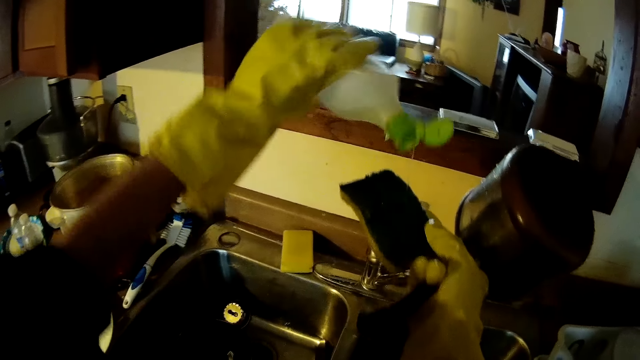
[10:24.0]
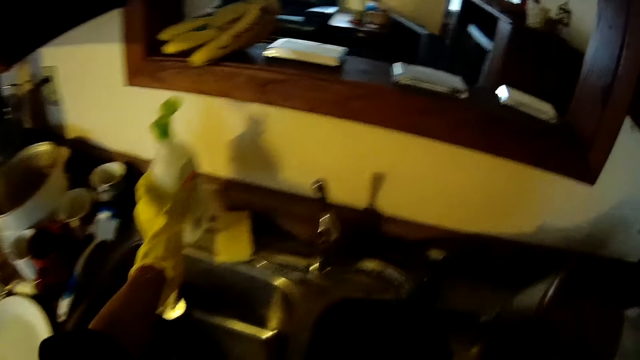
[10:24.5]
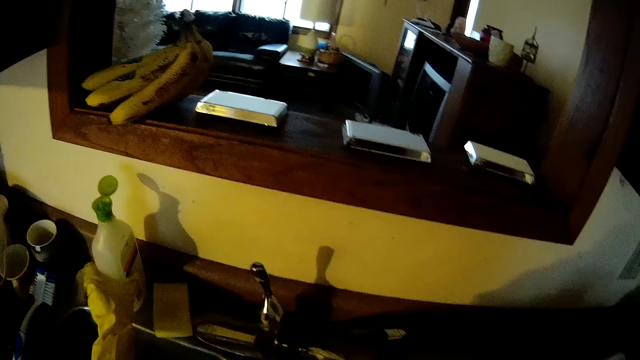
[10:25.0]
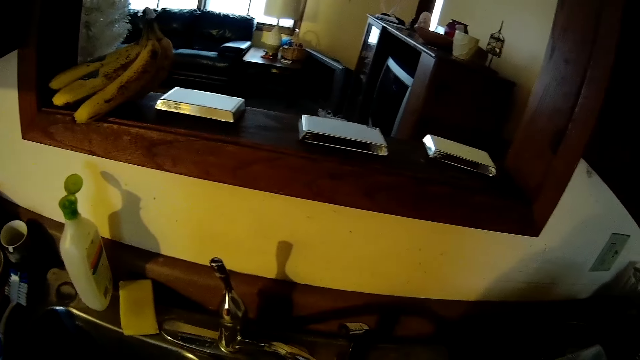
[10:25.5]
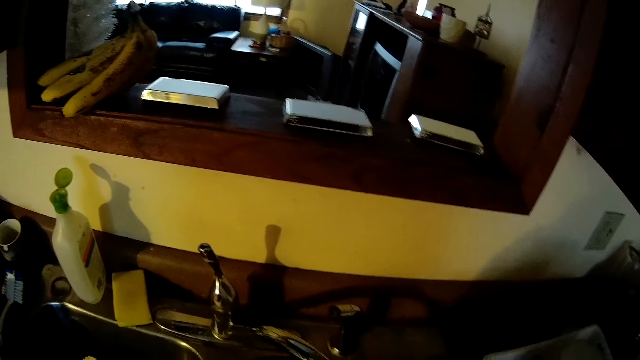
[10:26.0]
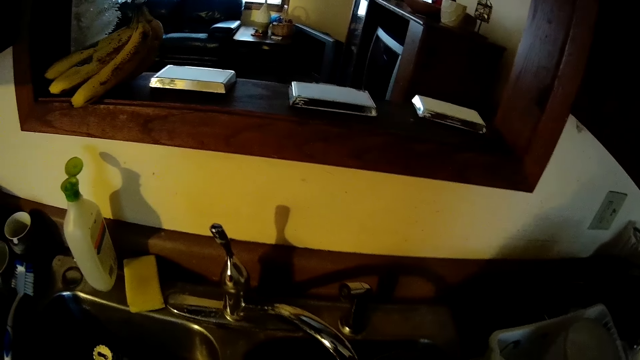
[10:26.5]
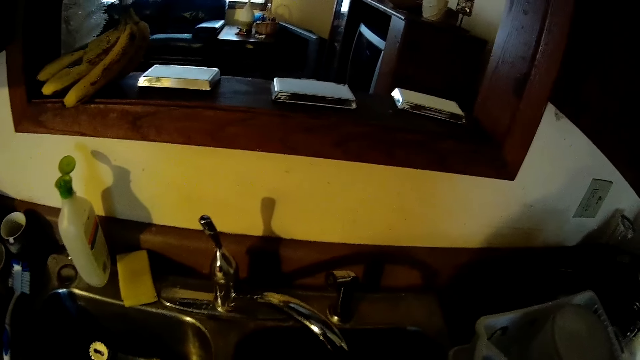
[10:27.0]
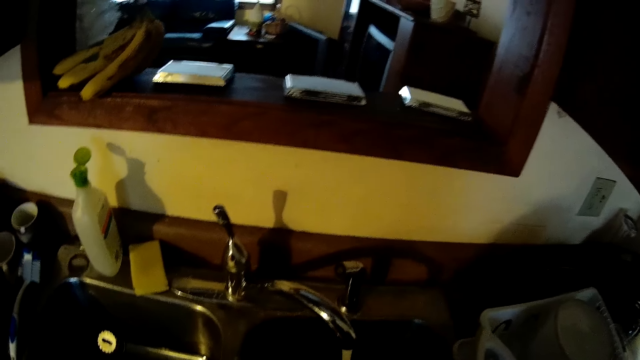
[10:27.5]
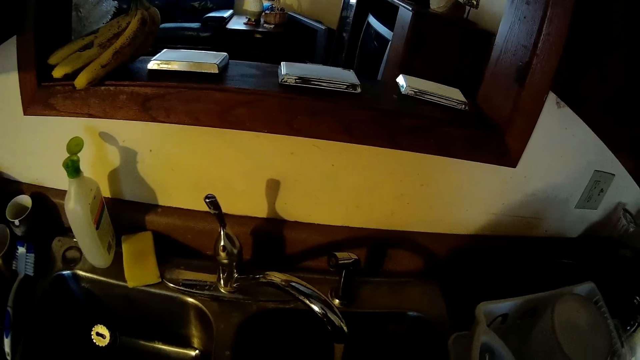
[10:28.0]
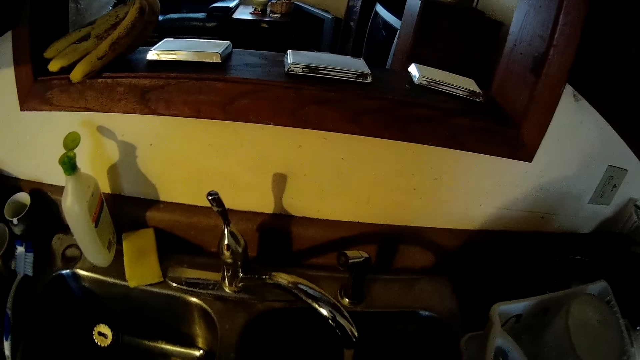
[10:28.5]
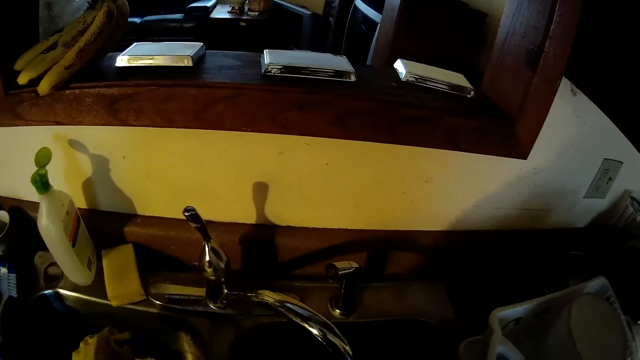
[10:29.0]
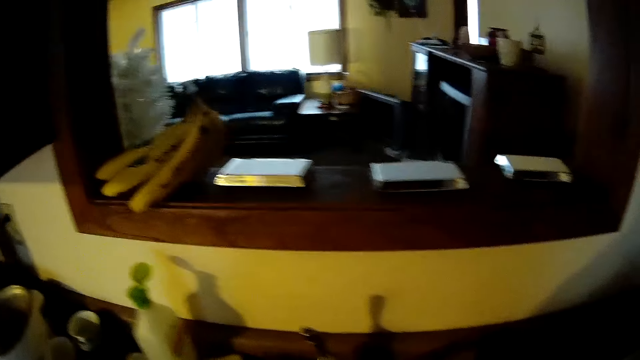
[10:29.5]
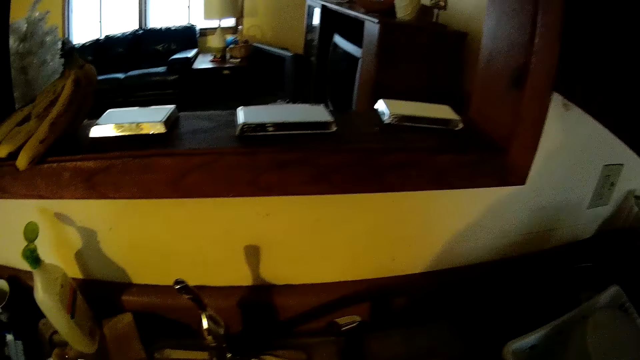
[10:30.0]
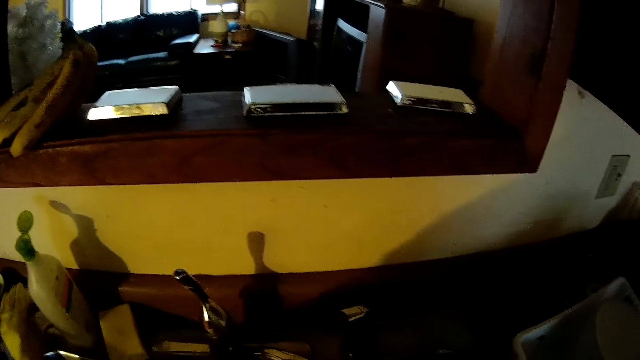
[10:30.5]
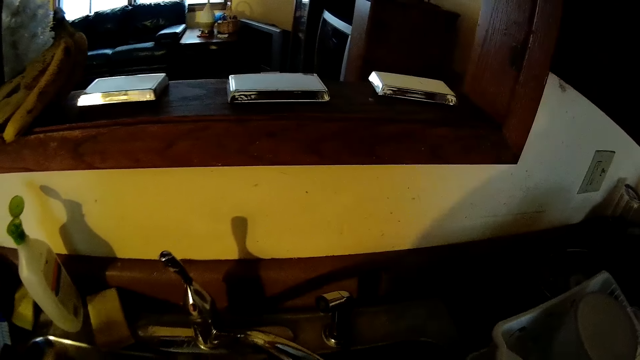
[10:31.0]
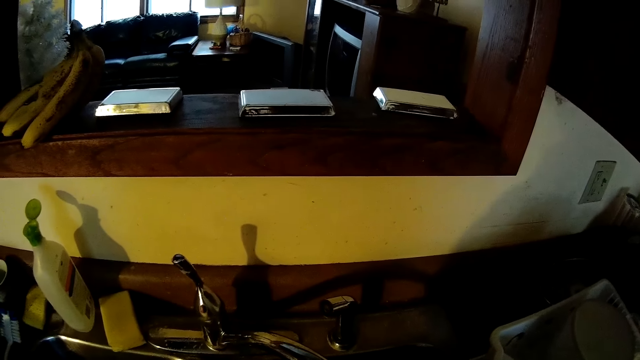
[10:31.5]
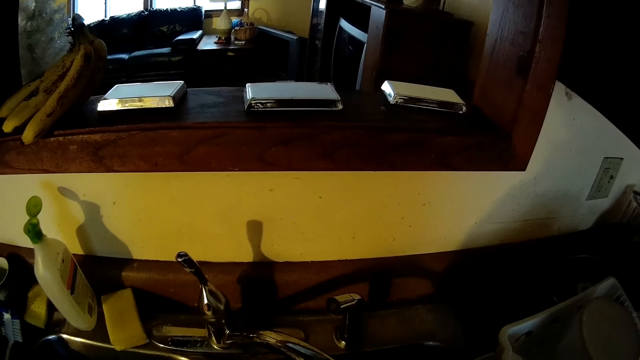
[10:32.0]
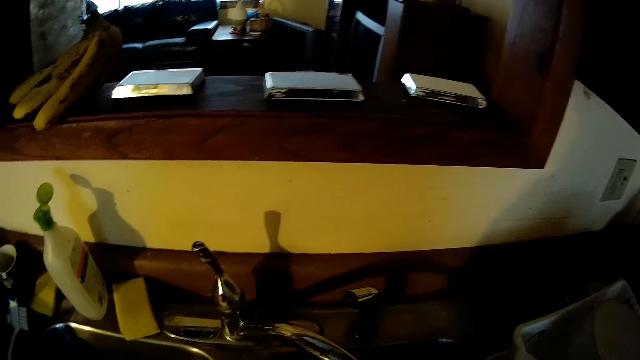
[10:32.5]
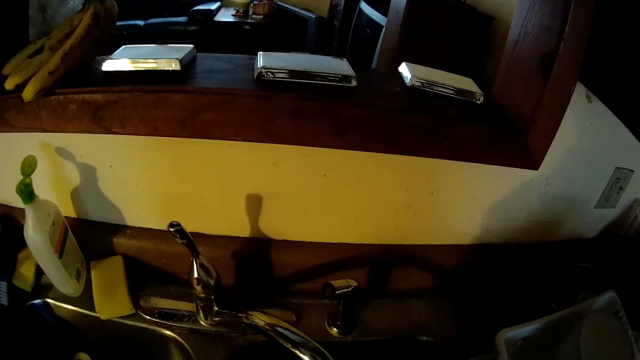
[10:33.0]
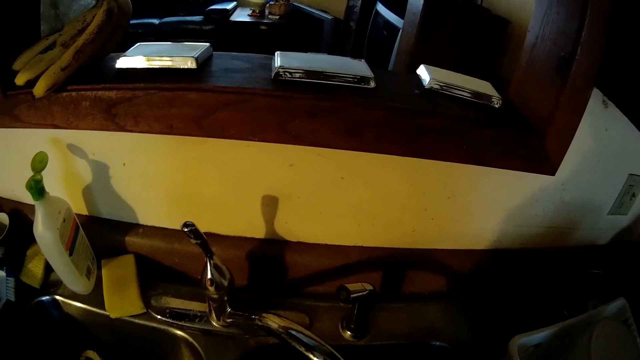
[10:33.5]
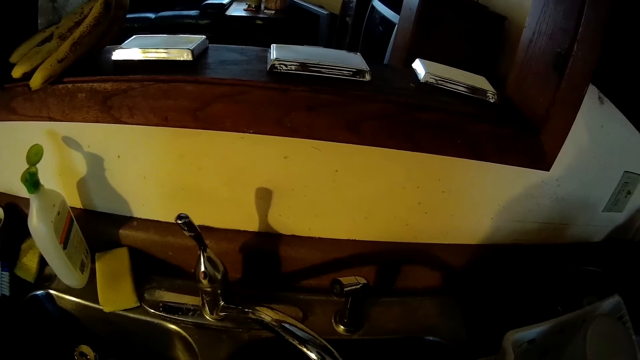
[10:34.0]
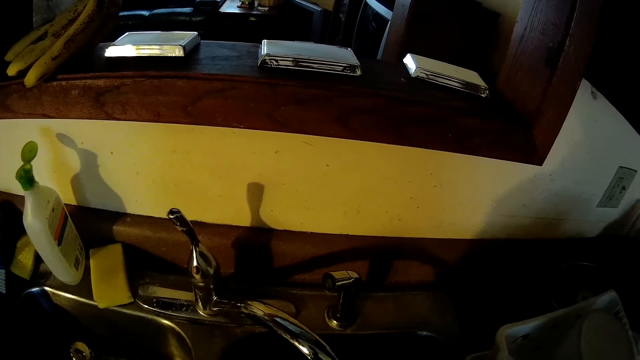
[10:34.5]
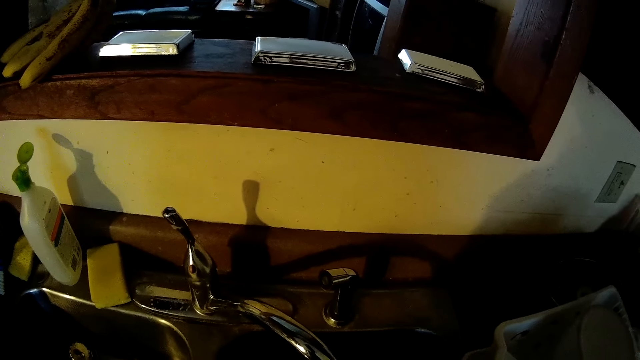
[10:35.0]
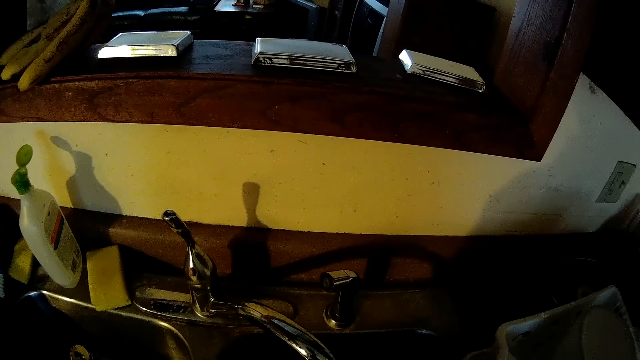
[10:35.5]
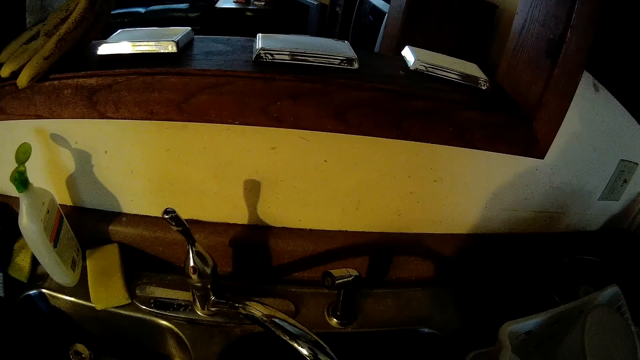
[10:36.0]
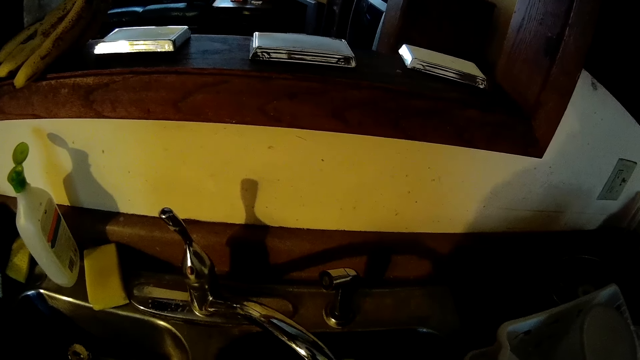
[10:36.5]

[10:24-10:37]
The camera wearer drops the bottle of soap on the sink. He passes the sponge to his left hand. He washes the pot with the sponge. He drops the sponge on the sink. He rinses the pot in the sink.

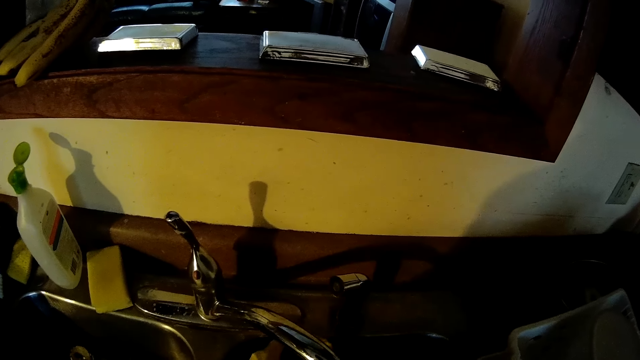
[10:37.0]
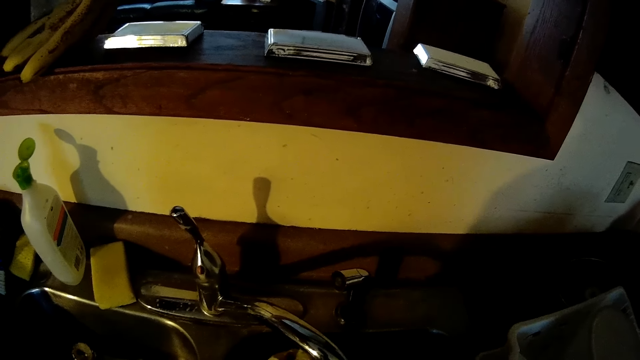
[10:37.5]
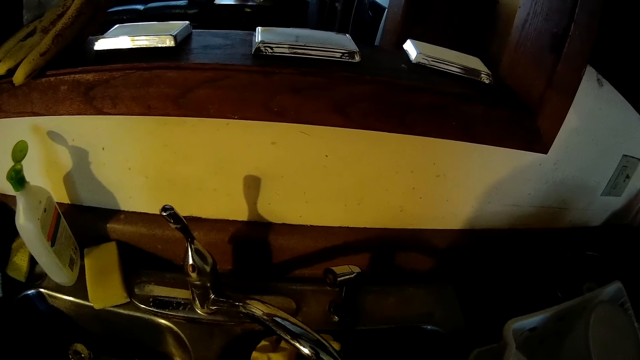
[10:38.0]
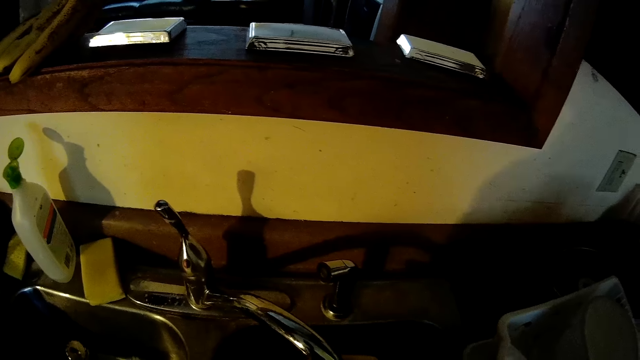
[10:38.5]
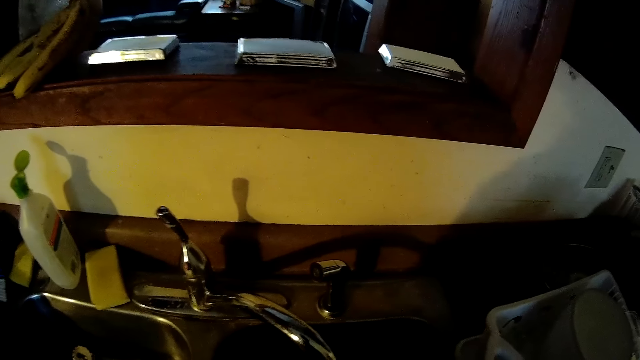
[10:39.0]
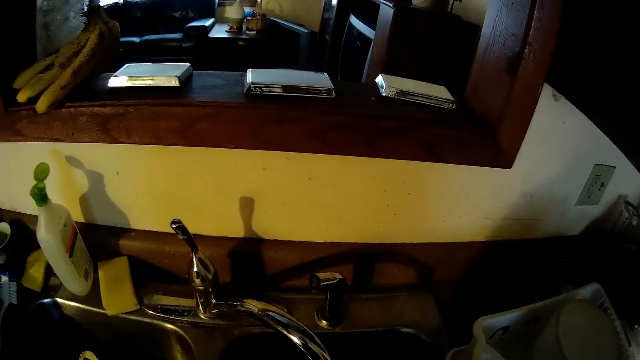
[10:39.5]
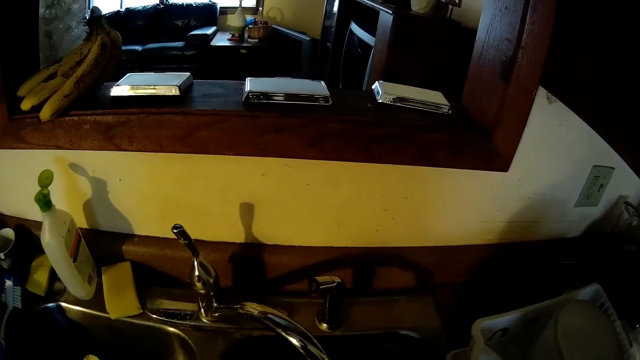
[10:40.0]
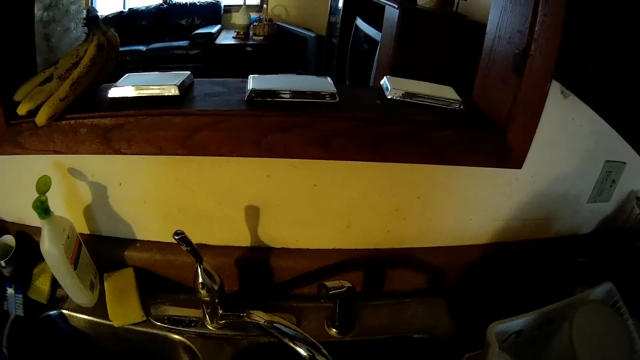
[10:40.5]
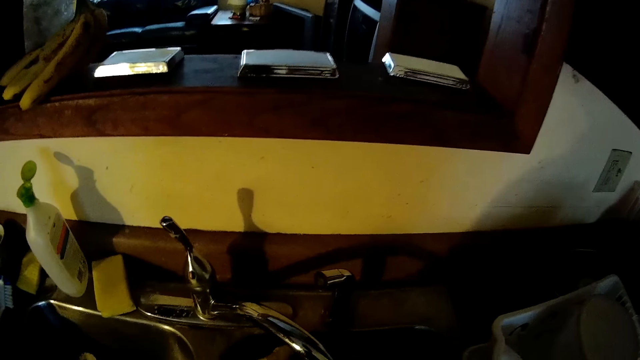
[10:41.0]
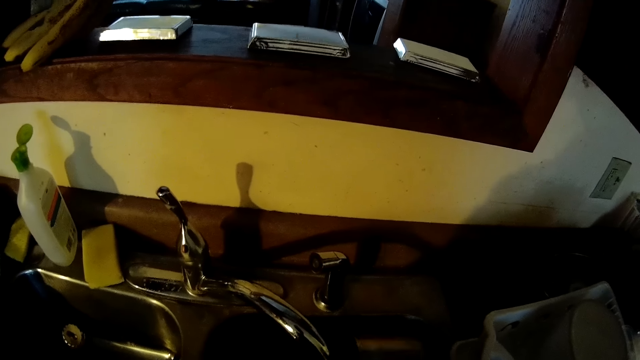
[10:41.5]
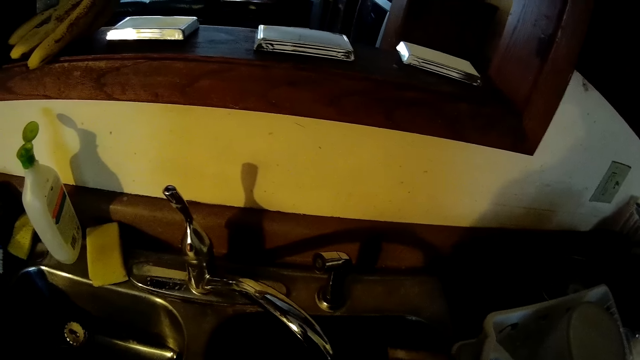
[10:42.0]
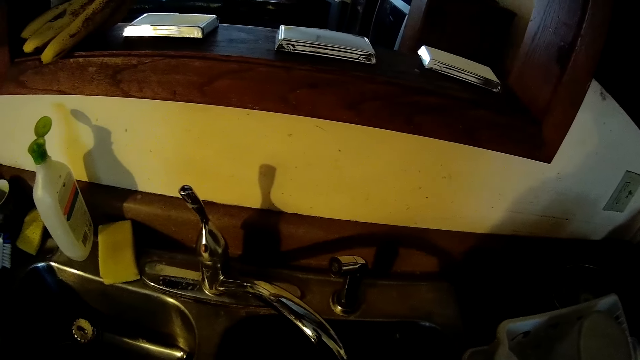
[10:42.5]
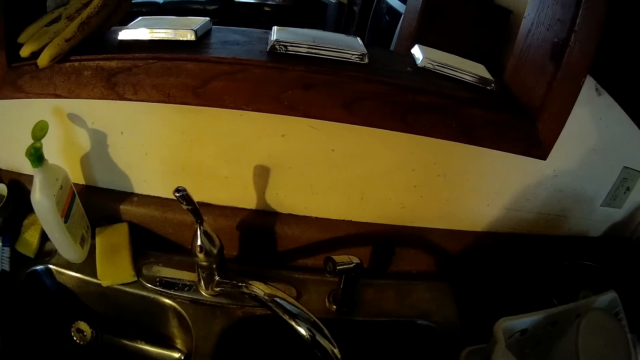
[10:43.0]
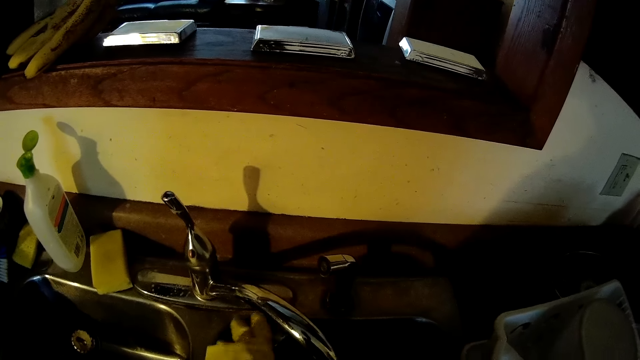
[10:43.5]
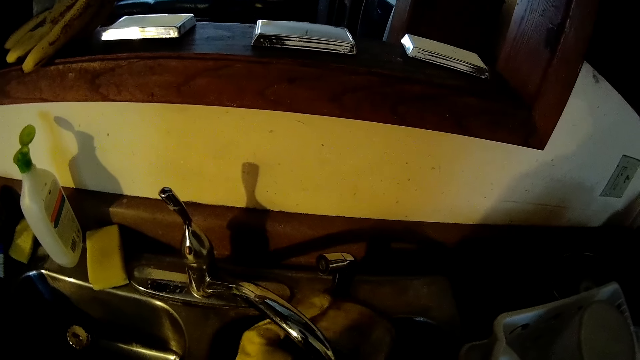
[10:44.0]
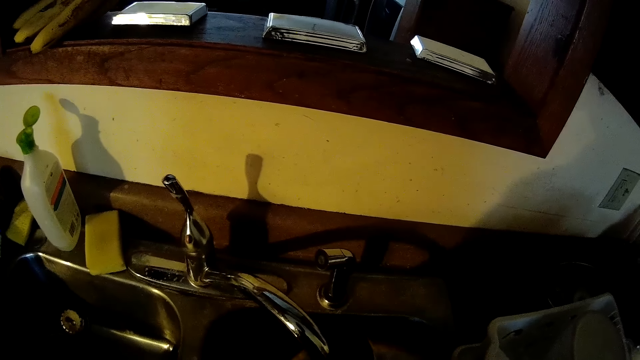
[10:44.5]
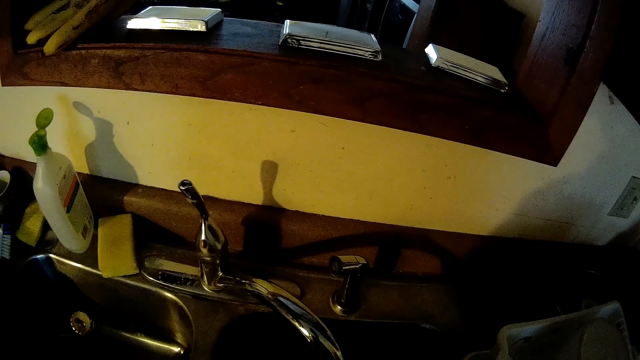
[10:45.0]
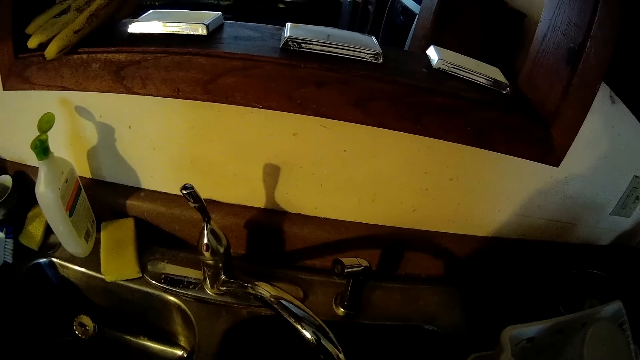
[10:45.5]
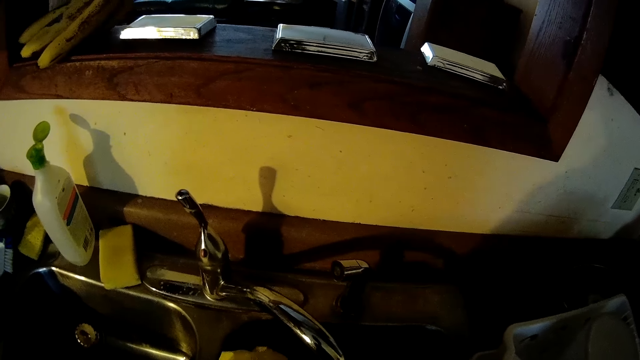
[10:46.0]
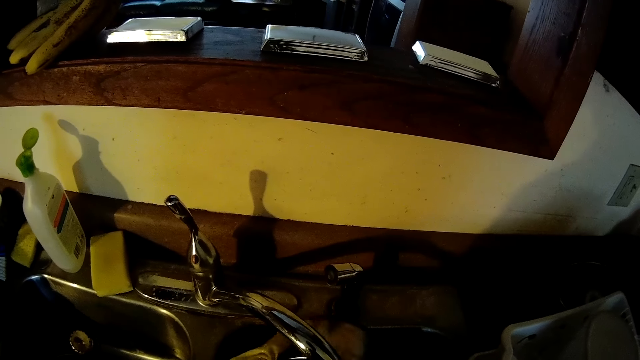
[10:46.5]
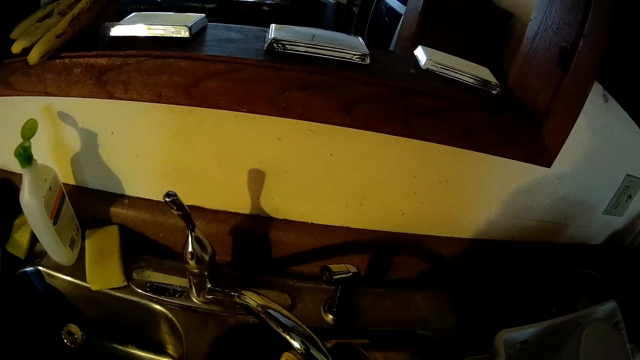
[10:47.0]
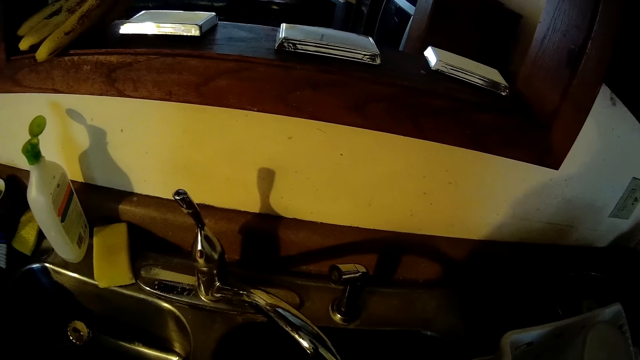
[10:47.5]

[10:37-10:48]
The camera wearer cleans the sink with a sponge.
